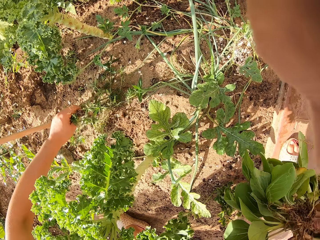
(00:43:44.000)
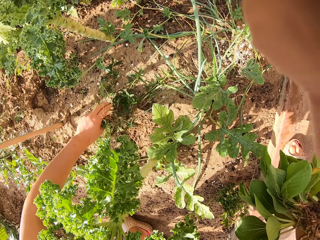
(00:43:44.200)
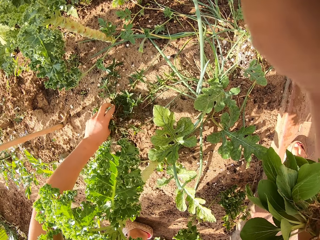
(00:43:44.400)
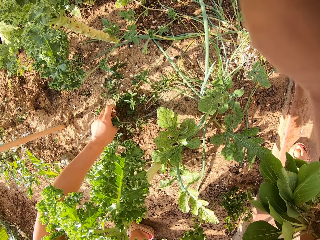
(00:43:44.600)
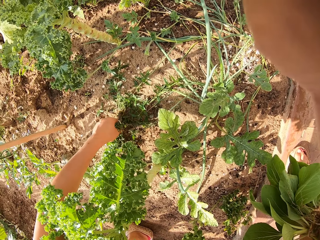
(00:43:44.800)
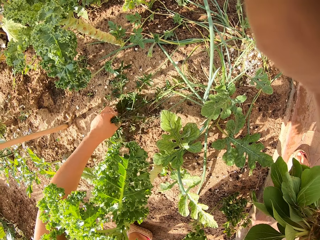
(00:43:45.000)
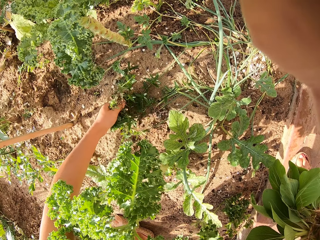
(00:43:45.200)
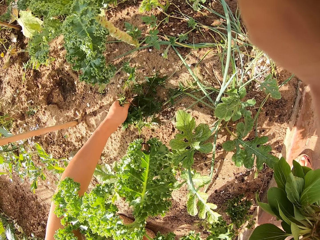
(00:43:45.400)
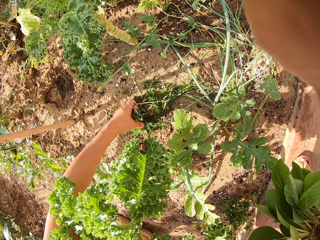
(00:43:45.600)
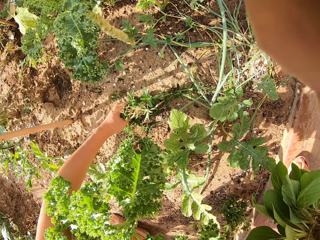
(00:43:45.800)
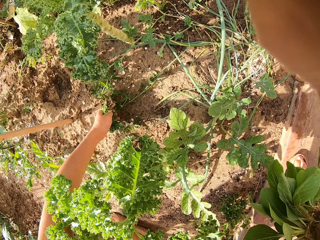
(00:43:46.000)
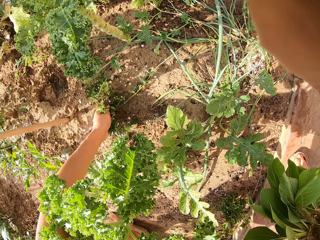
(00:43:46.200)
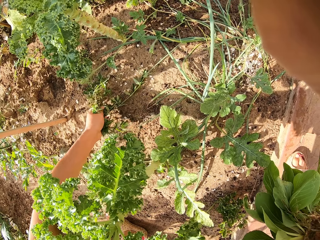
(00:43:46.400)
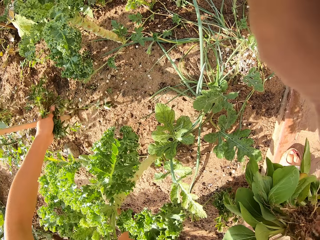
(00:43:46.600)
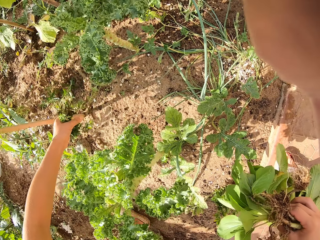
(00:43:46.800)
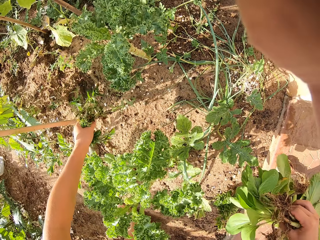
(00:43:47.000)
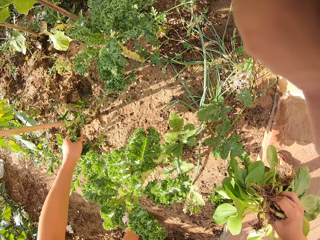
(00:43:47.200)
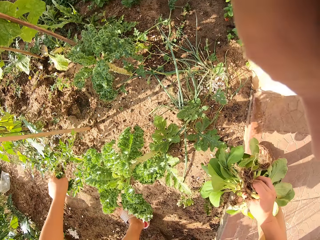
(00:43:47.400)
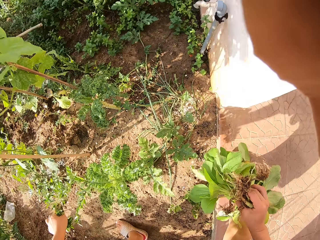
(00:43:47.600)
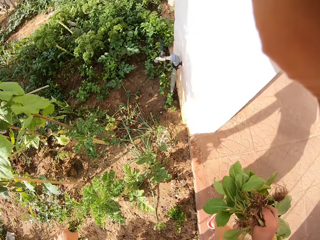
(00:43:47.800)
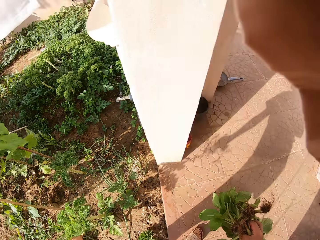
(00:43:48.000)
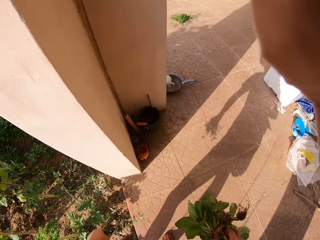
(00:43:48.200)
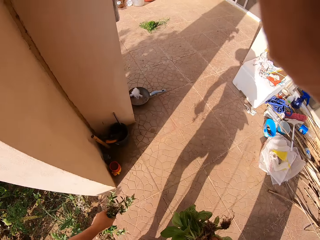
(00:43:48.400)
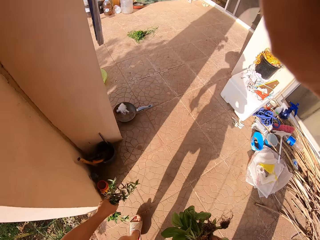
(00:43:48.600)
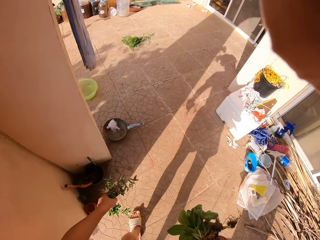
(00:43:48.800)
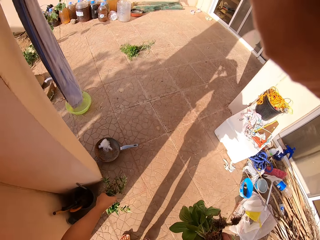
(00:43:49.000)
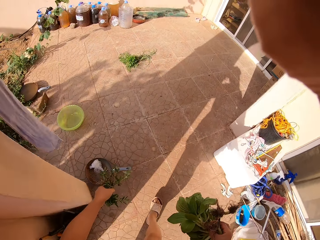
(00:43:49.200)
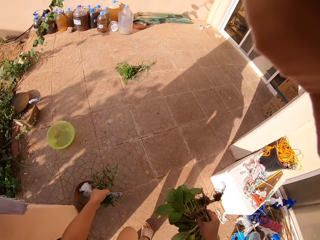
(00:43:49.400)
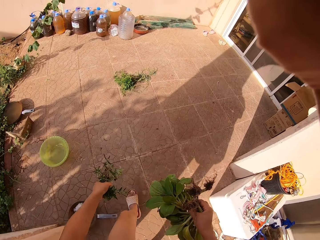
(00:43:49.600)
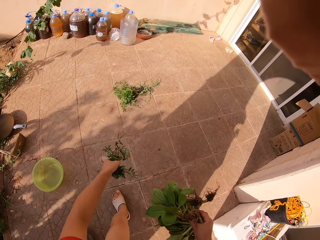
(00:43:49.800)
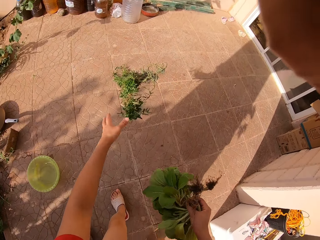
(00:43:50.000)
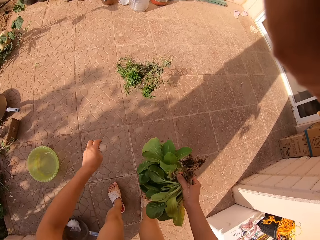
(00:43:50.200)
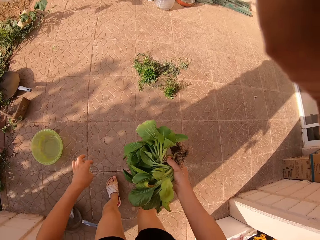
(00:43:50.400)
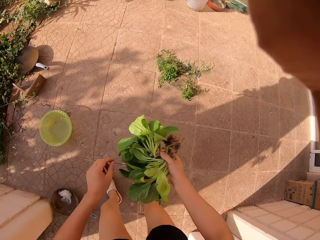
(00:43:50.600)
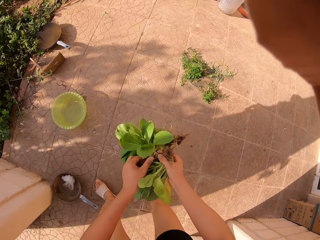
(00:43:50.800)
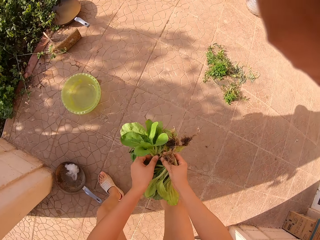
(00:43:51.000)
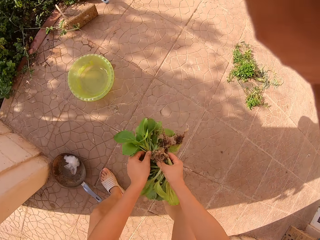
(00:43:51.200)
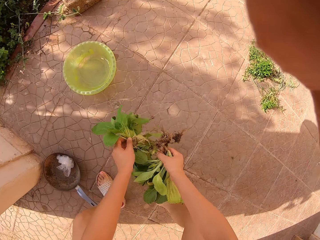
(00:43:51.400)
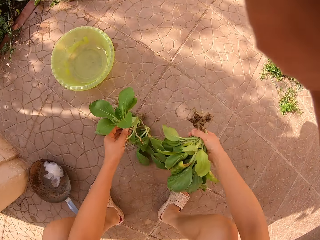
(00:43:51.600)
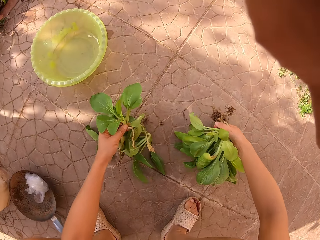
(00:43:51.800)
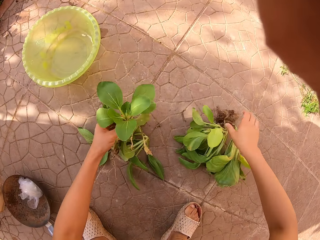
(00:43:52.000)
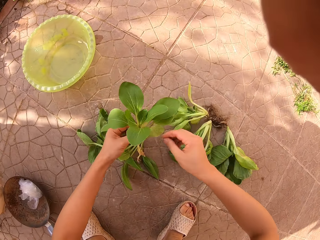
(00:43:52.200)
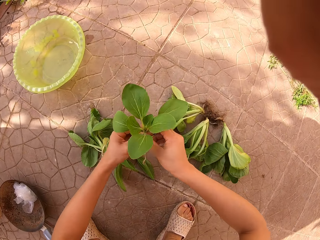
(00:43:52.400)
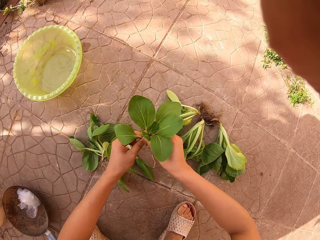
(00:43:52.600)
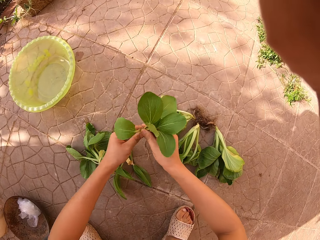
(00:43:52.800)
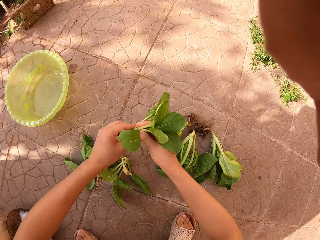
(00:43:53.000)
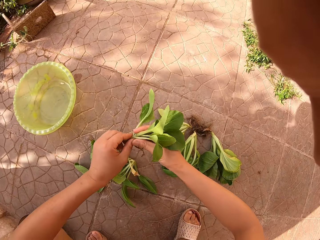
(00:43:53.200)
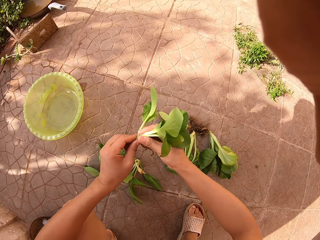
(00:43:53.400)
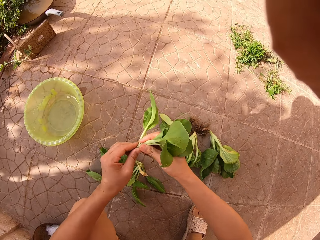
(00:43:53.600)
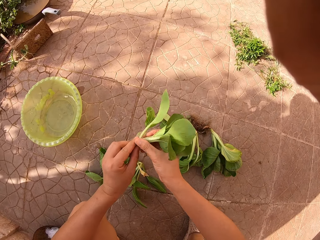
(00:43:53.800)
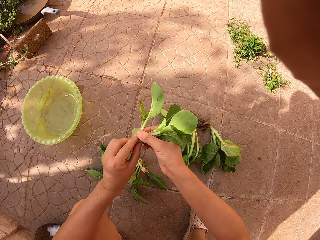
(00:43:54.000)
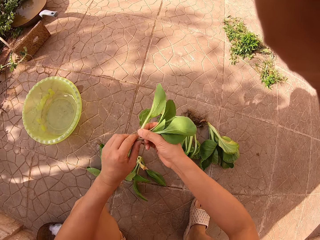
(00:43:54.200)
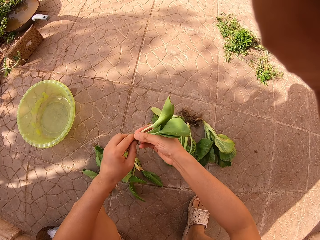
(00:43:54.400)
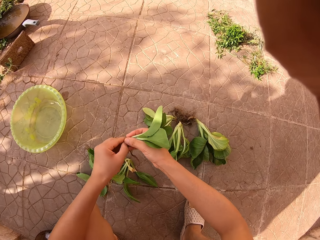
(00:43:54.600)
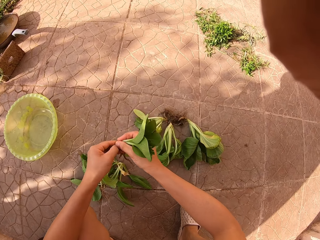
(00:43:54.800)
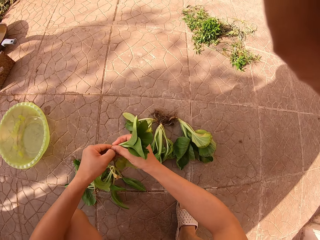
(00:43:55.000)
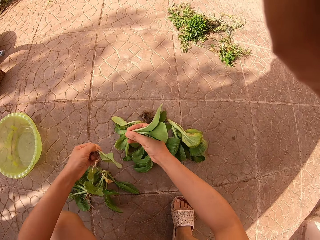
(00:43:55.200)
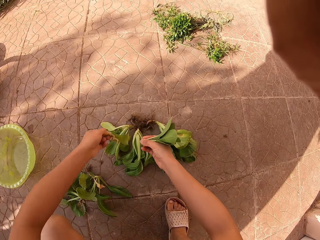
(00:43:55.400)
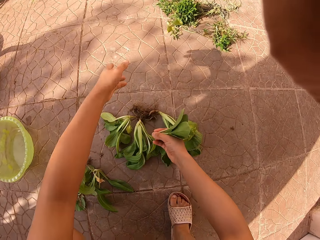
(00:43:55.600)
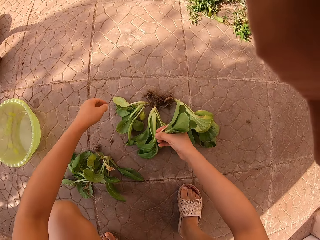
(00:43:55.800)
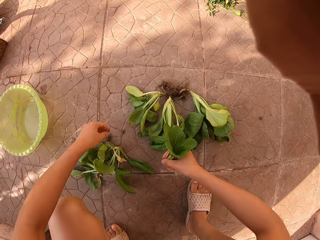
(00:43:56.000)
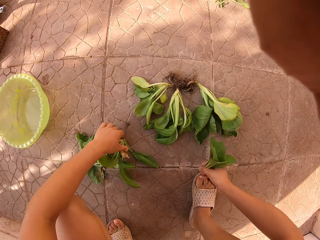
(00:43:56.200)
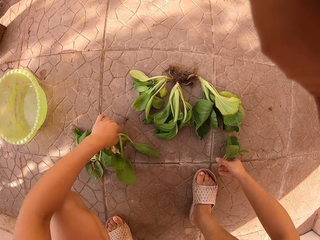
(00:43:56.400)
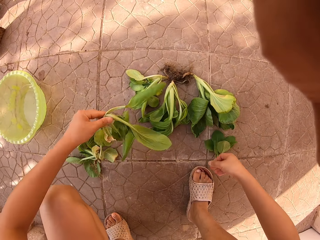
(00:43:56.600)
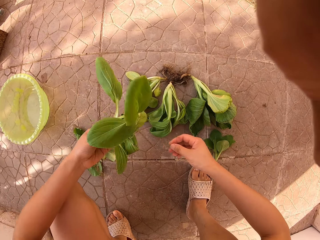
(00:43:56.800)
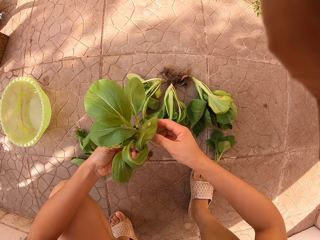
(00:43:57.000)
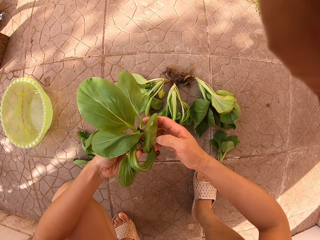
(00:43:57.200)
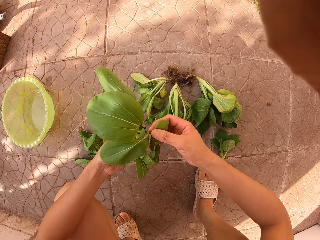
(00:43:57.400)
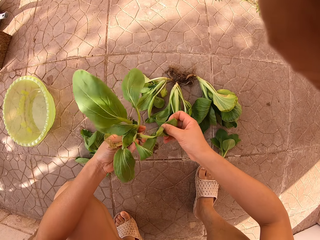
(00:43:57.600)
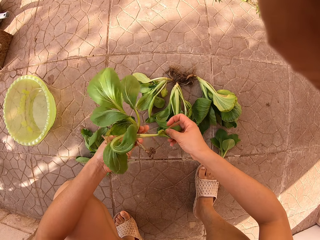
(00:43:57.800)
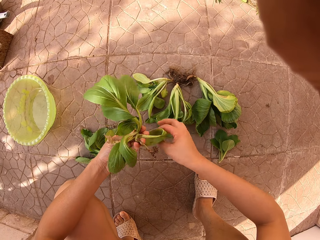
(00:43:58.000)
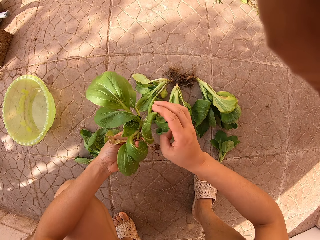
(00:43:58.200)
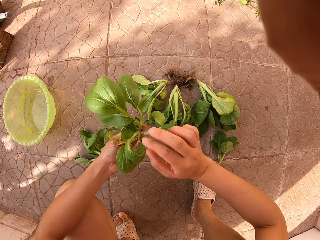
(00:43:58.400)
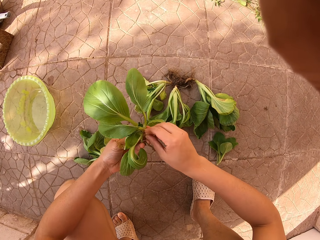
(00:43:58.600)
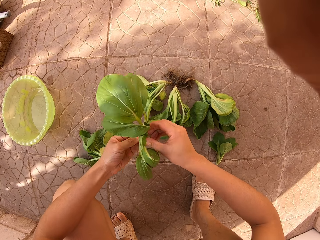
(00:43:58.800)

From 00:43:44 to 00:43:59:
The camera wearer turns around the garden. They walk on the floor, throw plants on the floor and put the weeds on the floor. They put the spinach on the ground. They remove roots from a plant. They cut part of the spinach and put the part of the spinach on the floor. They throw the roots away. They pick a bunch of spinach and put down the spinach.

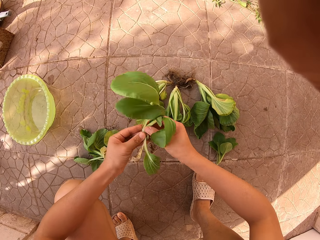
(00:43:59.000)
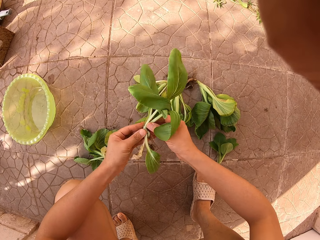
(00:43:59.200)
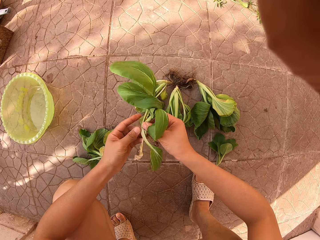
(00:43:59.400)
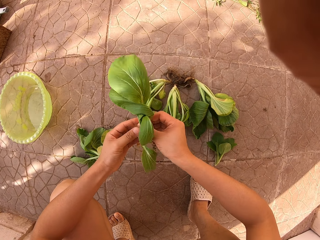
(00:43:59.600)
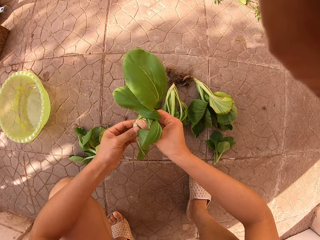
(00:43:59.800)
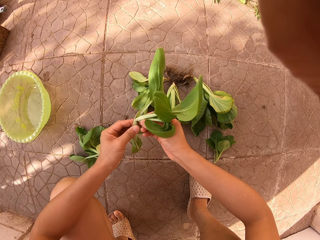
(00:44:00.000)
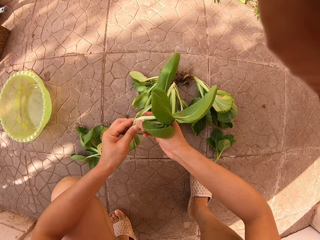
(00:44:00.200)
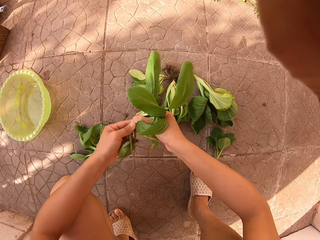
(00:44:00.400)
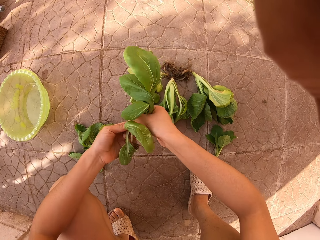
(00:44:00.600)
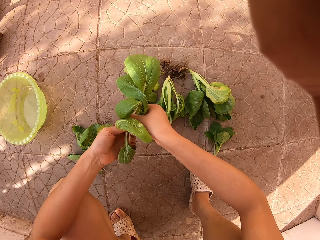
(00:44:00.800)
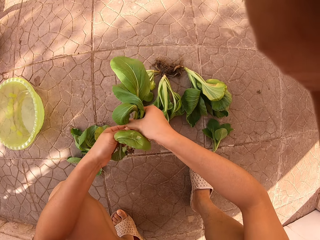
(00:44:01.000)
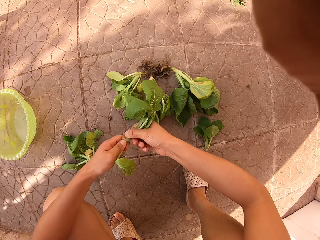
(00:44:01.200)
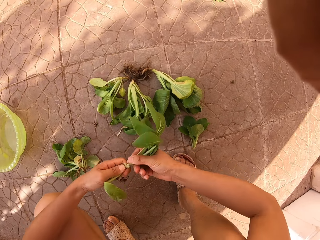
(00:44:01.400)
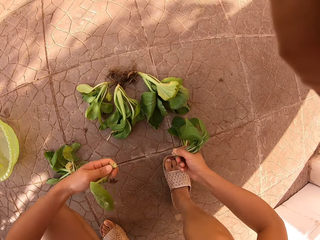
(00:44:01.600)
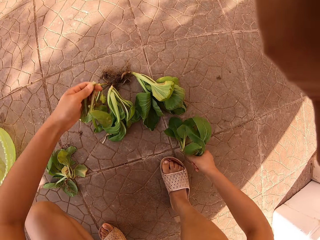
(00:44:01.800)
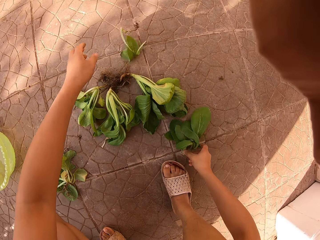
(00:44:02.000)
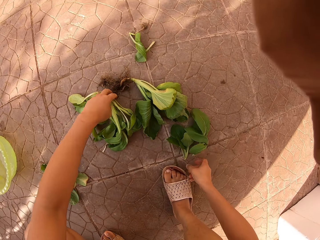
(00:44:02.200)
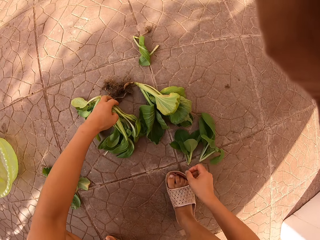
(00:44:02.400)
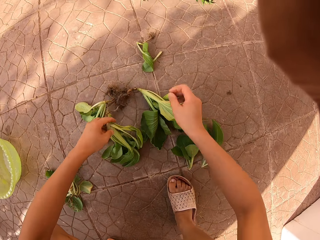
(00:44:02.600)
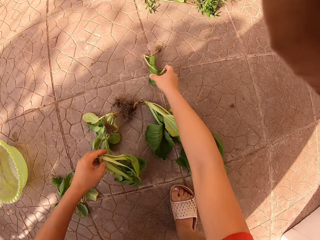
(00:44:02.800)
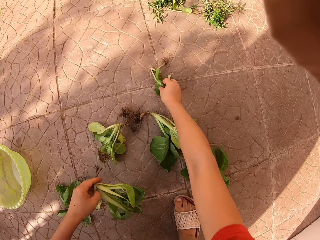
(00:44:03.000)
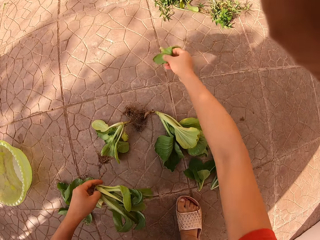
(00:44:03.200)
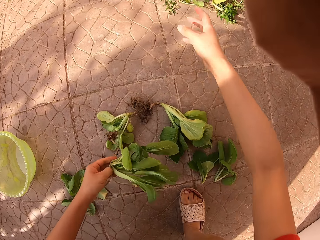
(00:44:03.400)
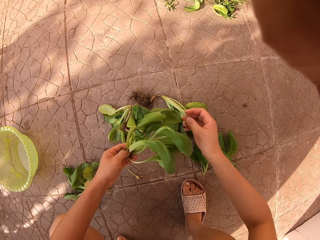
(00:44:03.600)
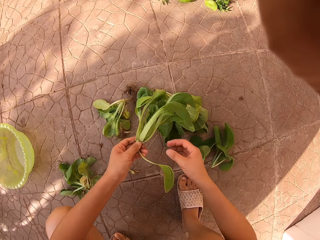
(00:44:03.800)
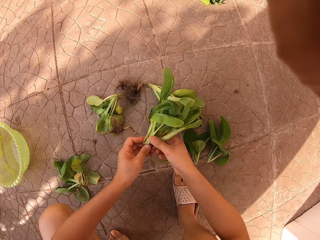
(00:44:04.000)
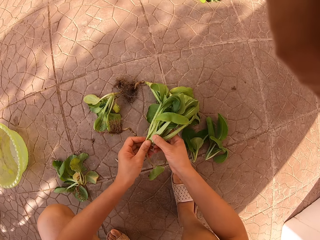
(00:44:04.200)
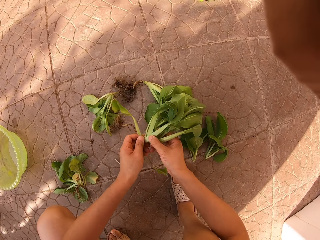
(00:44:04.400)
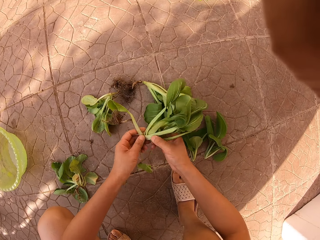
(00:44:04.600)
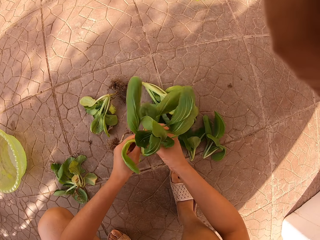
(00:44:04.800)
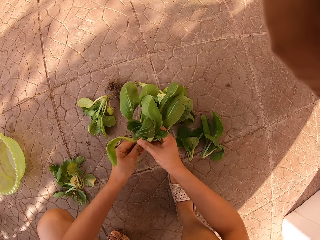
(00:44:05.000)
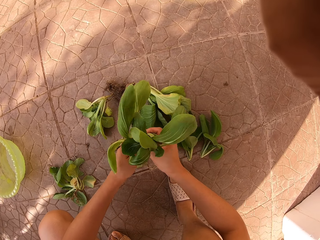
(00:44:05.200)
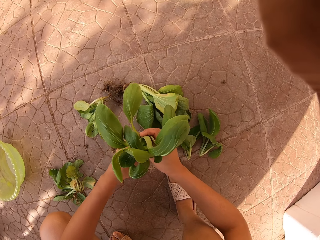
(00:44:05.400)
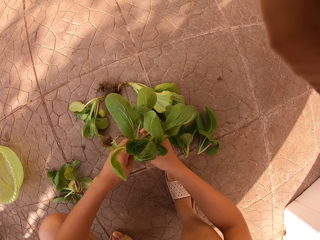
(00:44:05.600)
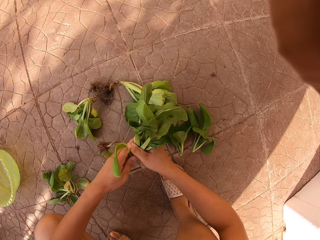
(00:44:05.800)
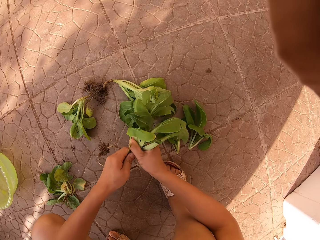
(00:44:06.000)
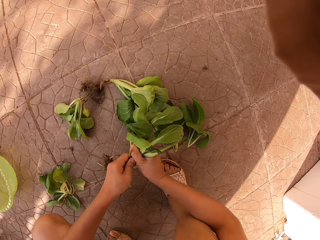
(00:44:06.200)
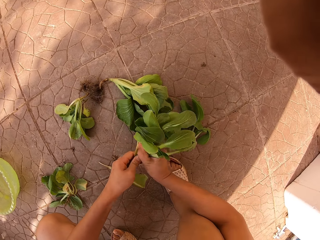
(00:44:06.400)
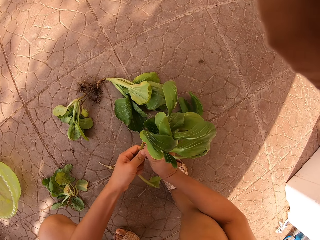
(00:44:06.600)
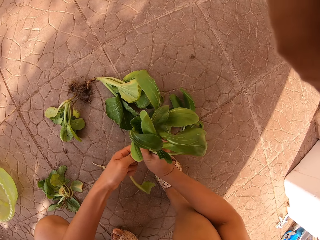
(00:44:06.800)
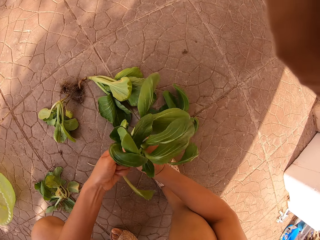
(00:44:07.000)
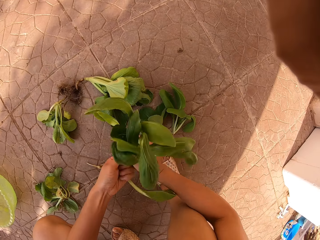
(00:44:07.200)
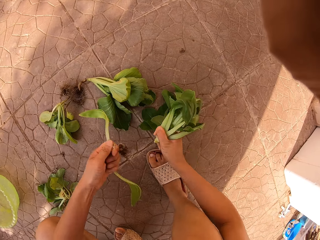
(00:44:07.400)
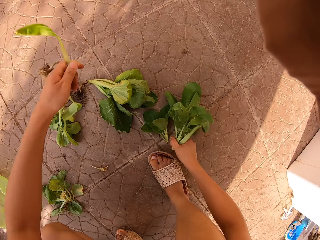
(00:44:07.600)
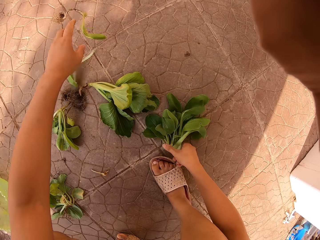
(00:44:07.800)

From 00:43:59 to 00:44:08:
The camera wearer removes roots from the plant. They cut part of the spinach, put the part of the spinach on the floor and throw the root down. They throw the roots away. They hold a plant and cut roots from the plant.
